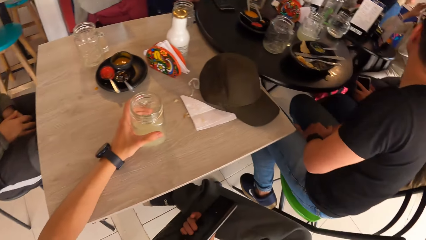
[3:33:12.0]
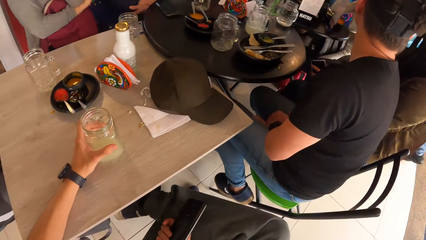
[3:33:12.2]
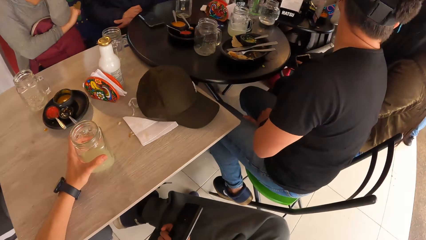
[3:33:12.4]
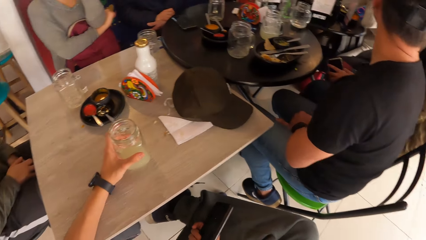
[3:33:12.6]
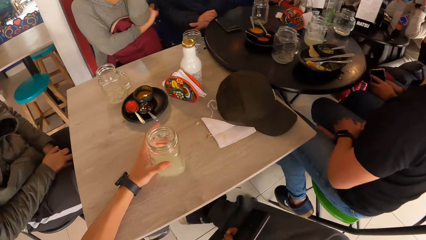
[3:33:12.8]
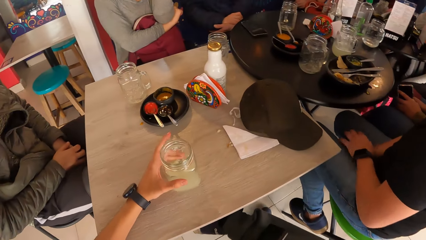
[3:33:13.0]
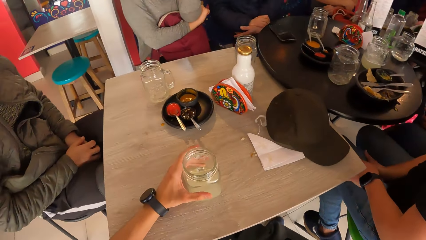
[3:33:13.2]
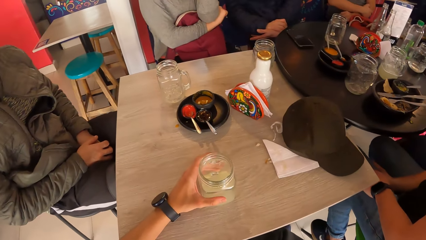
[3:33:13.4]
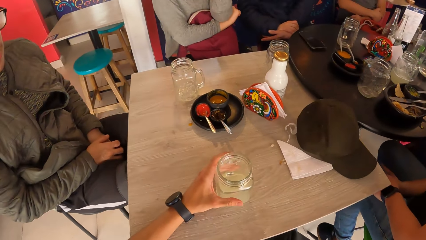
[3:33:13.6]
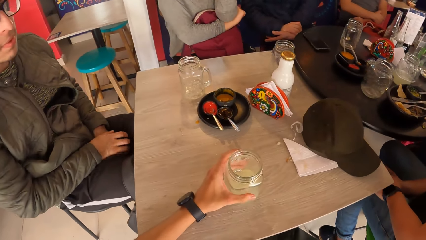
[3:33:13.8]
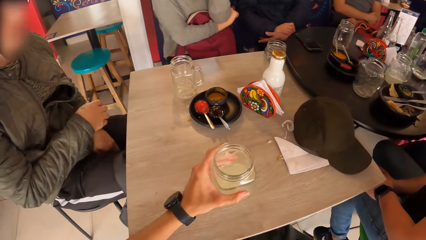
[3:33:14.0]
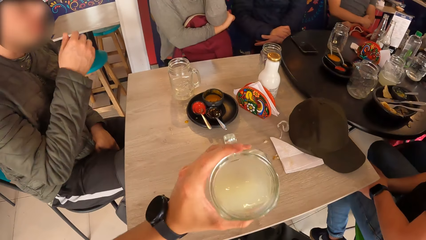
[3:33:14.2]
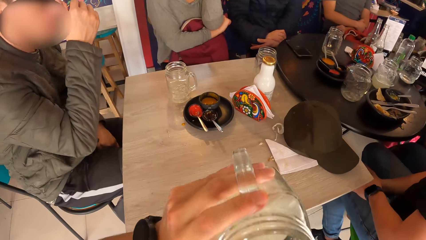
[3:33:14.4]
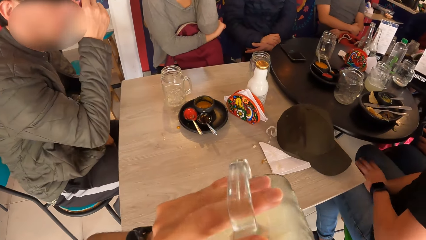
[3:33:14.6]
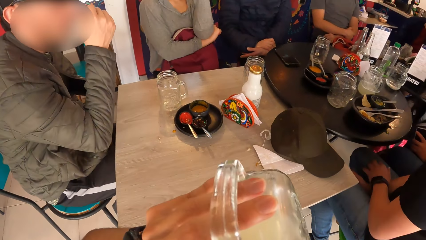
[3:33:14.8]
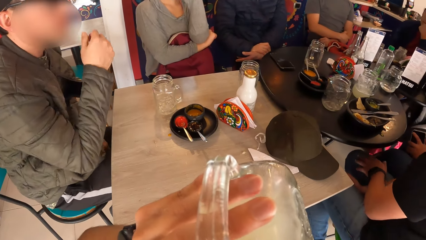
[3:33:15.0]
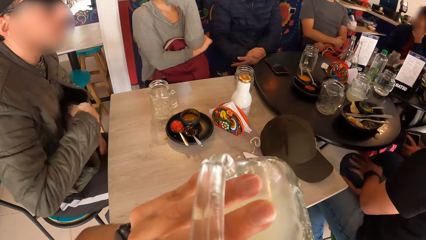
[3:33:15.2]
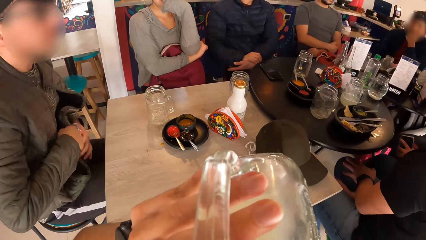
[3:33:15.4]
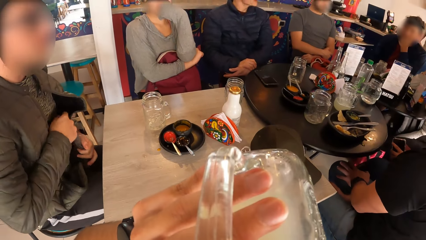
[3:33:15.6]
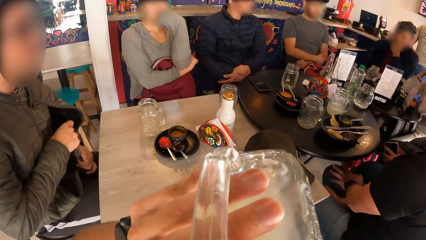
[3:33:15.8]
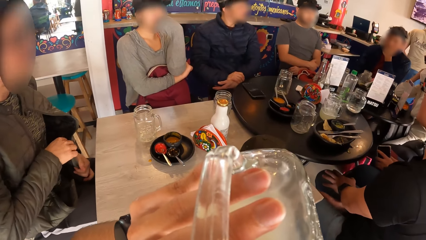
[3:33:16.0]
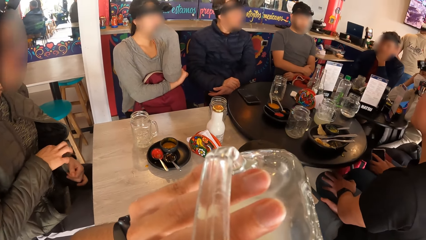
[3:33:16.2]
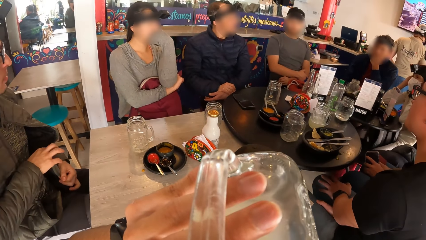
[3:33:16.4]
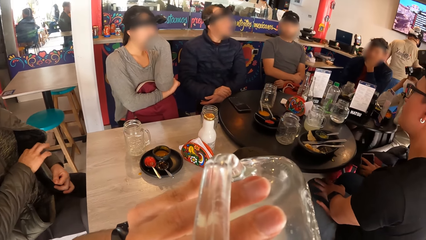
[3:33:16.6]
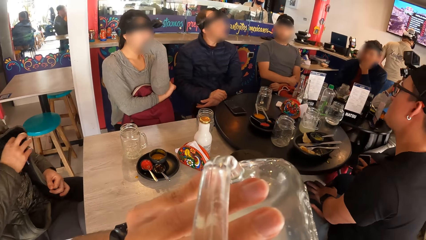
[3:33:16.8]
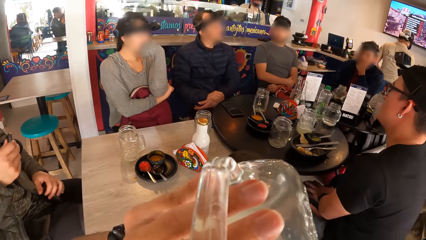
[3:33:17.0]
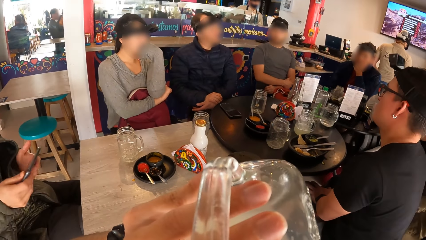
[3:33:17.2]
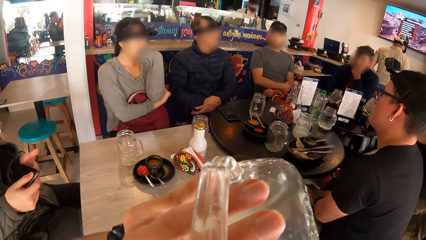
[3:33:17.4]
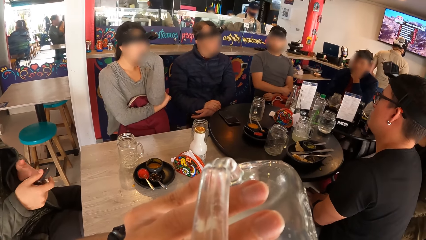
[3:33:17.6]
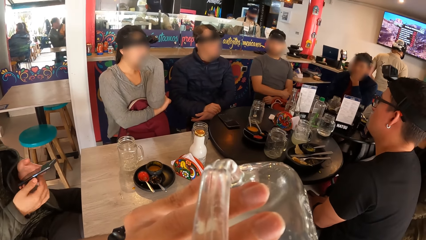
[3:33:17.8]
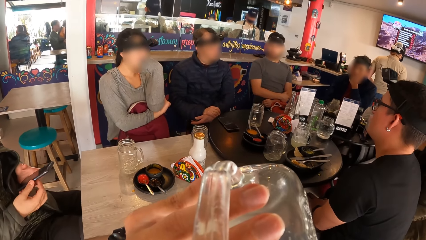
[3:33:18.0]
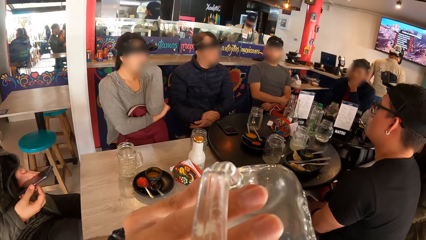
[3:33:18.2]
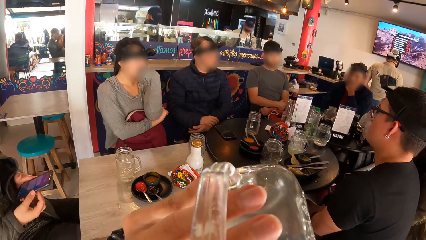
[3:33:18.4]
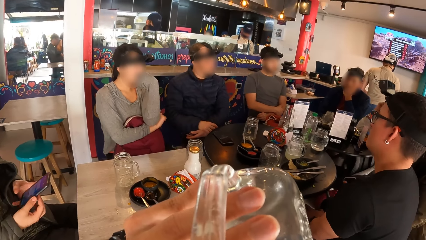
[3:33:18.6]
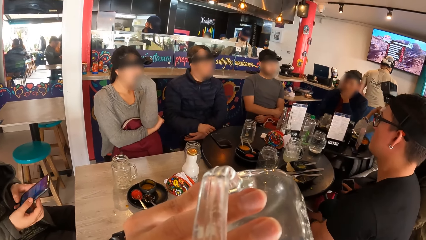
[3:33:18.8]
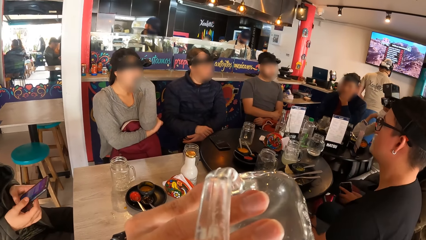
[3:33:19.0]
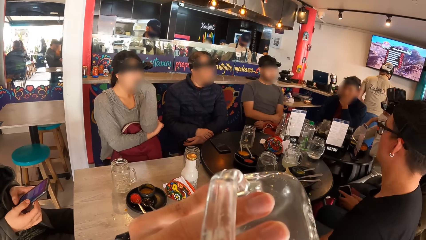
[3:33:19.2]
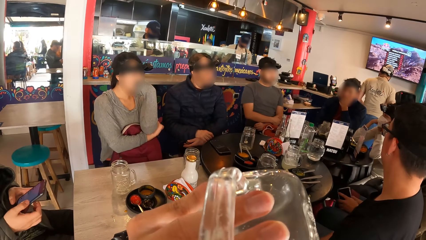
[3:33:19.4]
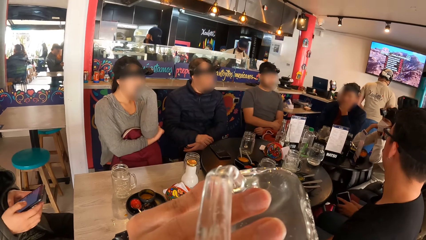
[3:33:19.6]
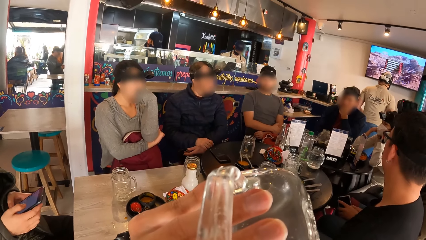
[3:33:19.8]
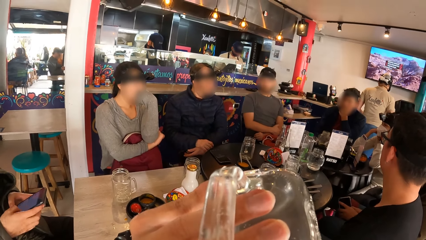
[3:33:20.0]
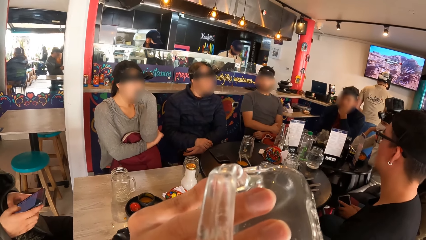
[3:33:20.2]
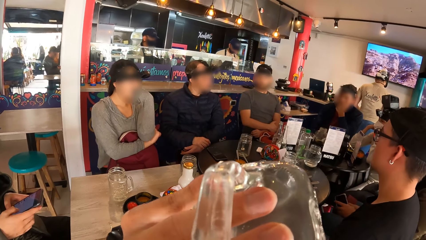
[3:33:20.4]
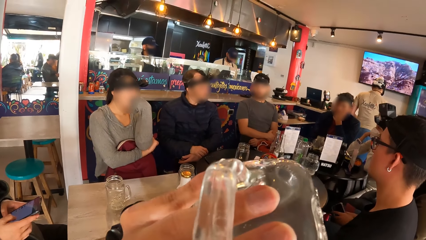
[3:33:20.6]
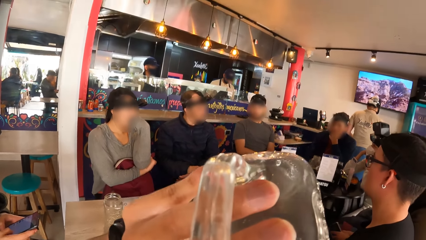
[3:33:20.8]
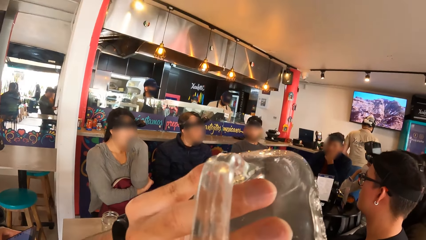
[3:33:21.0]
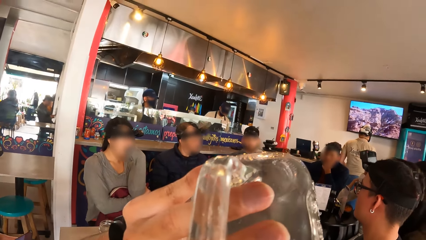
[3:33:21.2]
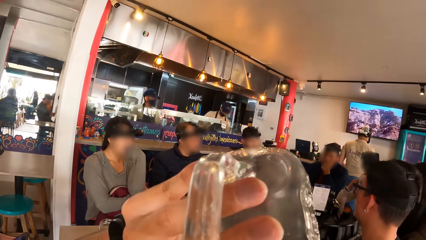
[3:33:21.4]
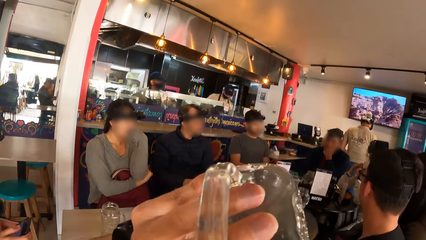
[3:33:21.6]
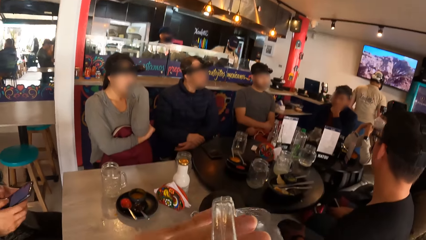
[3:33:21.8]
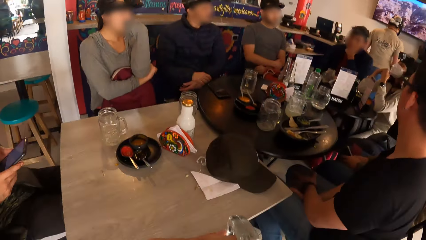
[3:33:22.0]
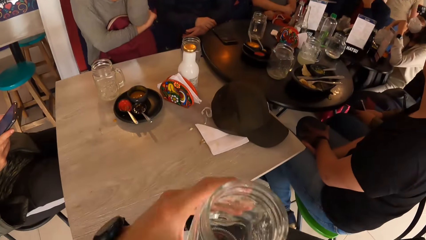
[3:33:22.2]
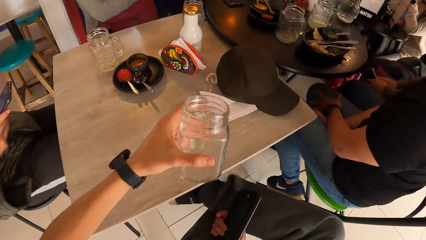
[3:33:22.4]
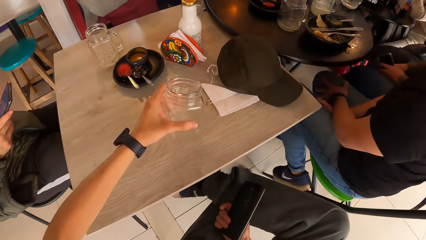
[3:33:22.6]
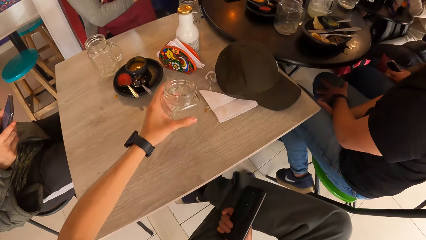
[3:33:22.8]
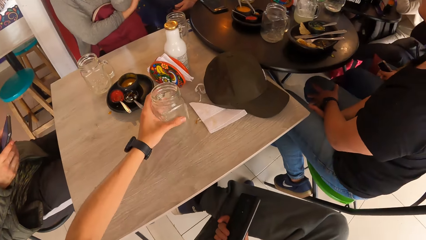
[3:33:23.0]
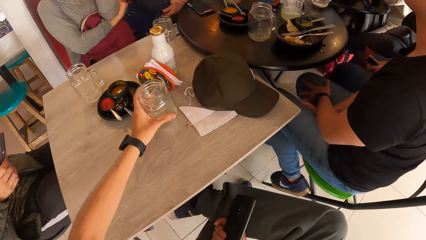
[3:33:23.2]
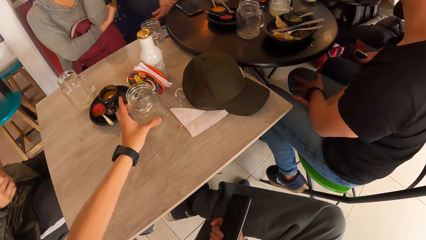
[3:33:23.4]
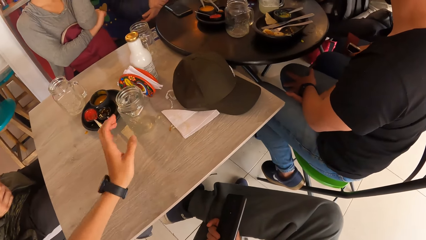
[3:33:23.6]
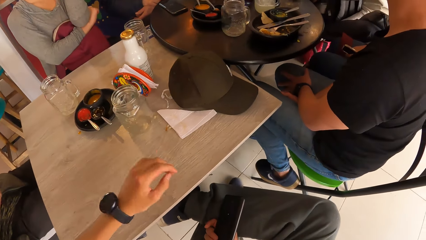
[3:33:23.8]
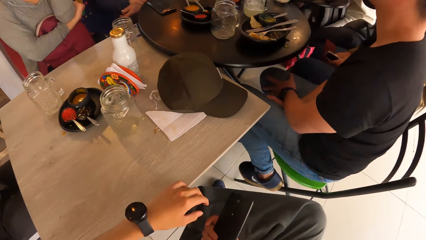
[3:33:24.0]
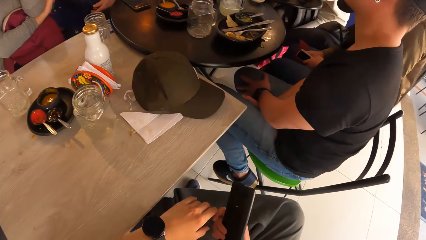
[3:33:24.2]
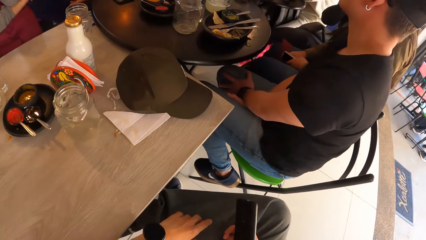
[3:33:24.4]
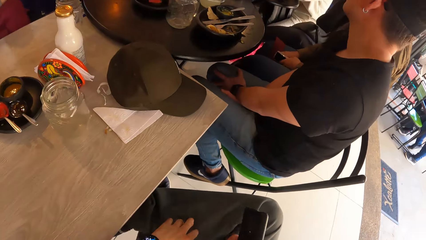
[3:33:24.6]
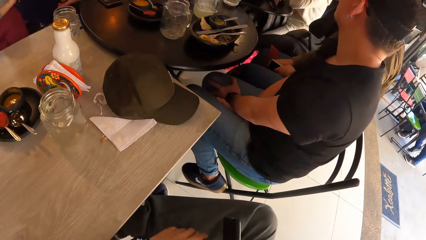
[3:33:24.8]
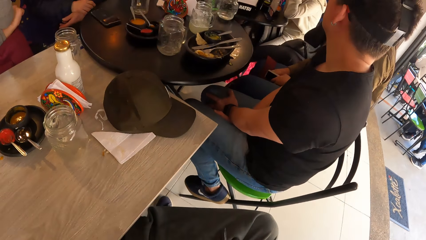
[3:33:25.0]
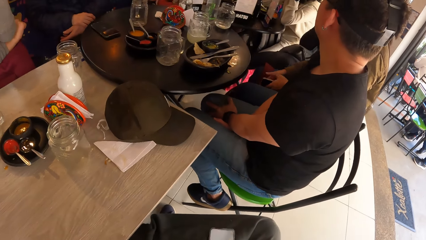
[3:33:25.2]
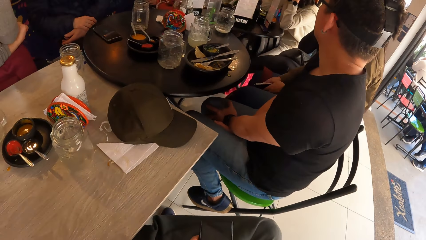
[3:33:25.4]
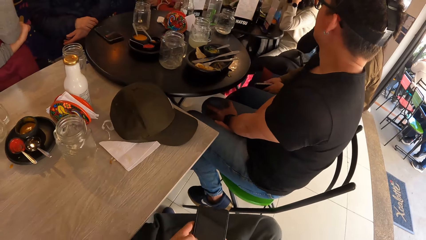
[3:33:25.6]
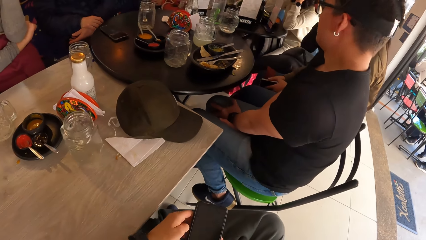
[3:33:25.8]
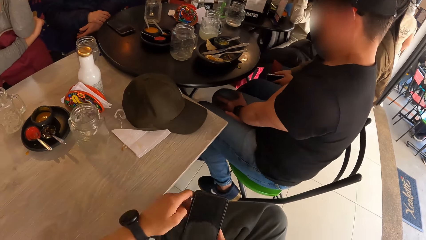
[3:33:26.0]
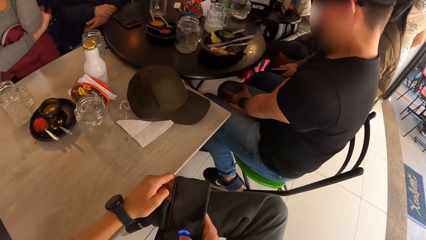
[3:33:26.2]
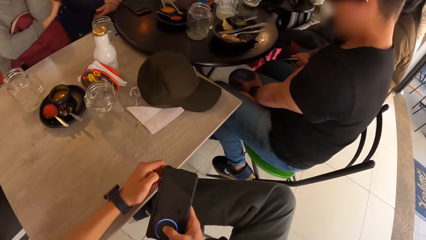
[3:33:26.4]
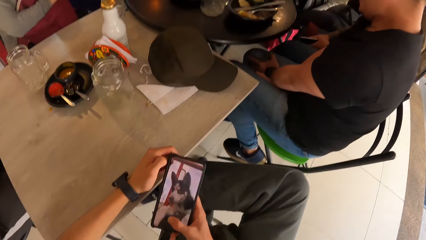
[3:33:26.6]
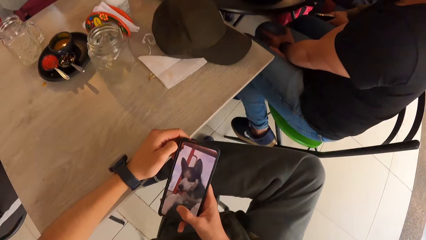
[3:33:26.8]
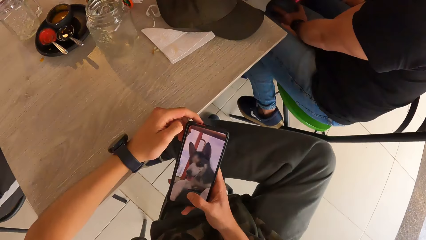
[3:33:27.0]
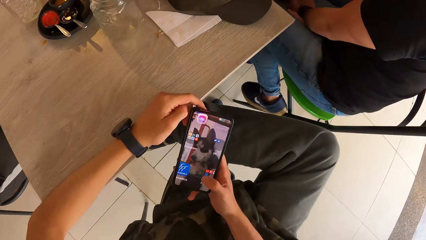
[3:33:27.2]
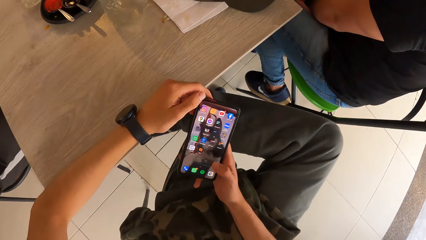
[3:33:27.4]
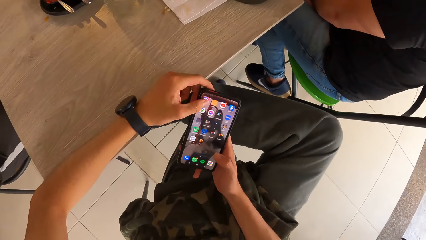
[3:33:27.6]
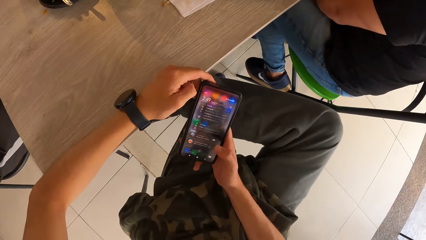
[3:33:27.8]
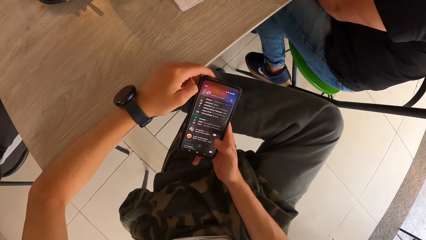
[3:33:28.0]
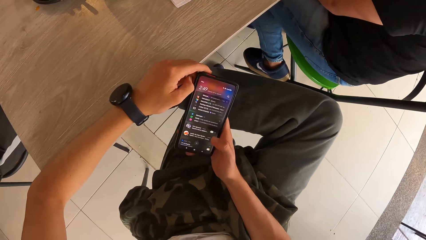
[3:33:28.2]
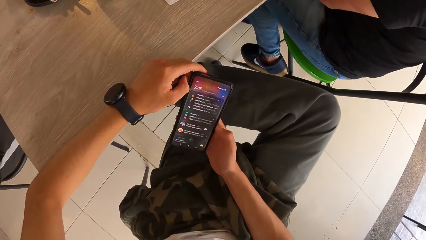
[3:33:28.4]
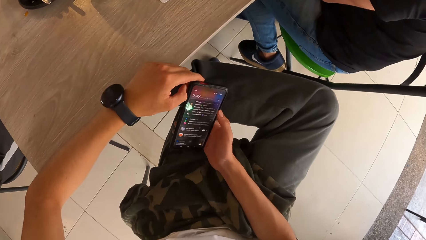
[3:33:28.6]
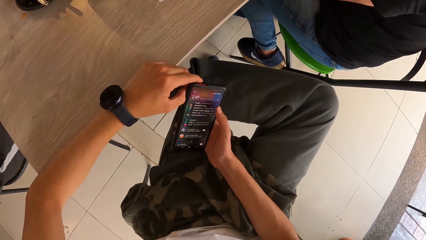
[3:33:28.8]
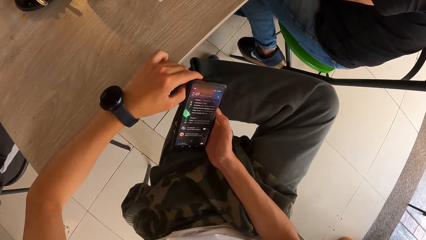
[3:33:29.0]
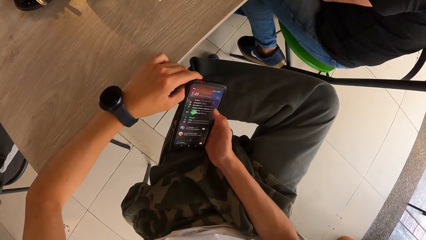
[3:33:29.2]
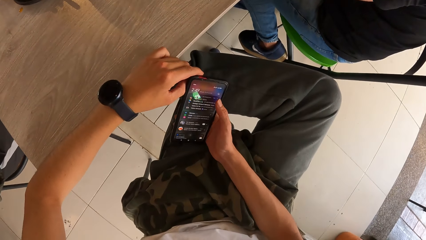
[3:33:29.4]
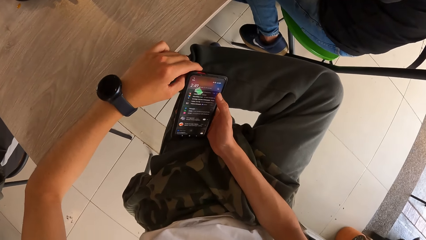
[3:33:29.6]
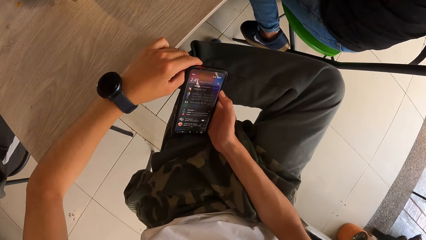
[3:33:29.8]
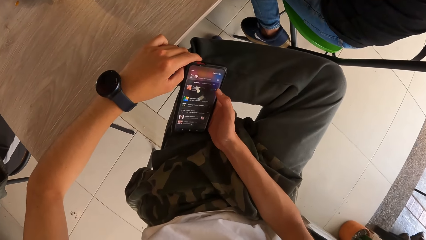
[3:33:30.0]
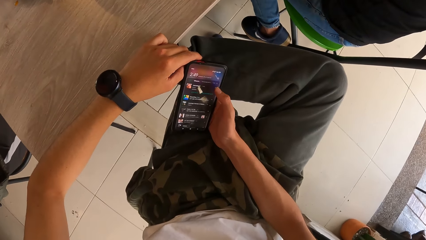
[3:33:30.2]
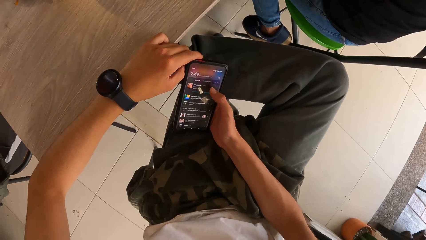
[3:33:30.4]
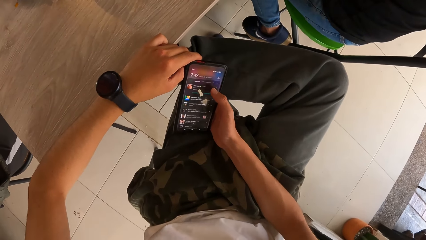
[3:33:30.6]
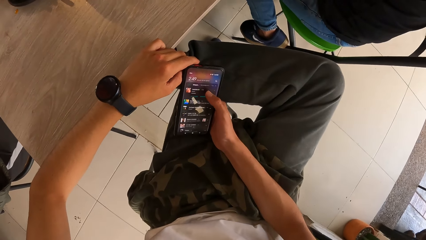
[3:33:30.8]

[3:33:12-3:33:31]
The camera wearer turns around. He picks the glass of juice from the table with his left hand. A man raises his right hand towards his face. The camera wearer drinks from the glass of juice in his left hand. The man touches the face, takes the phone from the jacket with his right hand, holds the phone with both hands, scrolls on the phone, and operates the phone with both hands. The camera wearer drops the glass cup in his left hand on the table. He looks around. He operates the phone with both hands.
